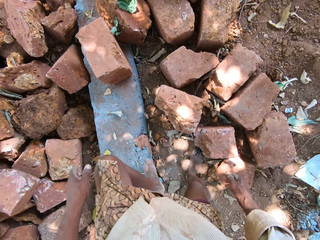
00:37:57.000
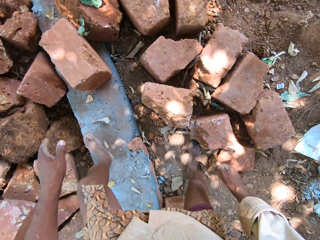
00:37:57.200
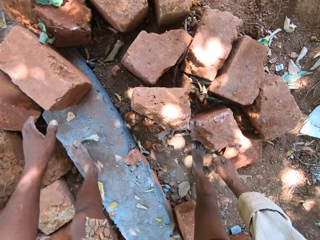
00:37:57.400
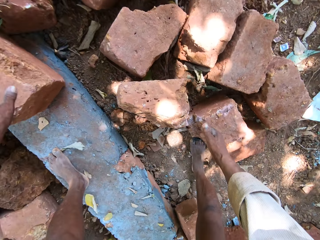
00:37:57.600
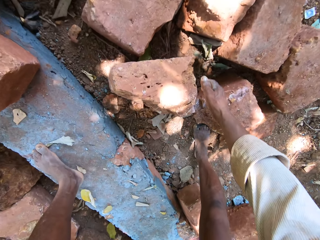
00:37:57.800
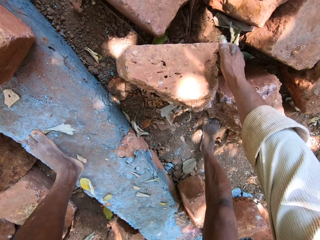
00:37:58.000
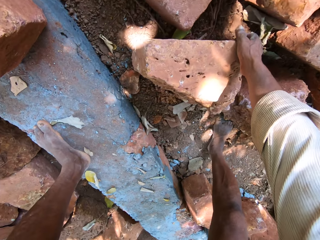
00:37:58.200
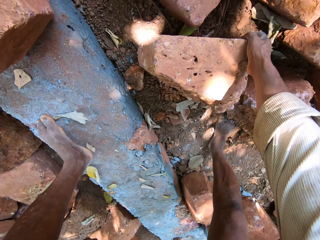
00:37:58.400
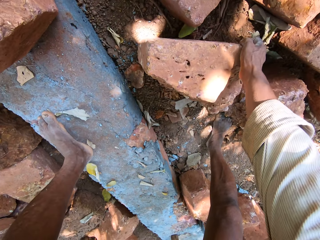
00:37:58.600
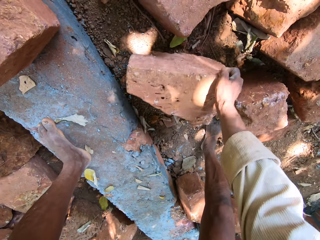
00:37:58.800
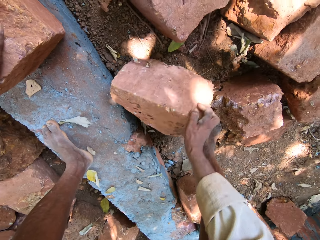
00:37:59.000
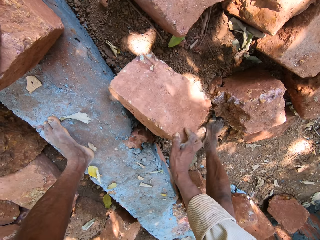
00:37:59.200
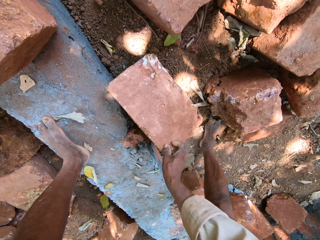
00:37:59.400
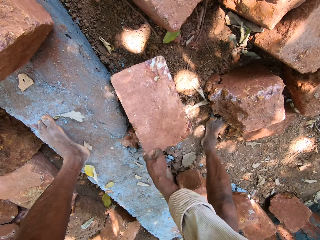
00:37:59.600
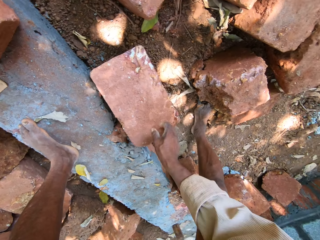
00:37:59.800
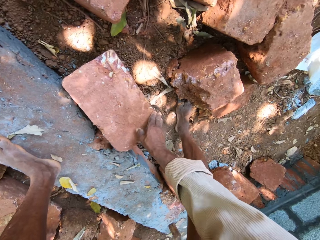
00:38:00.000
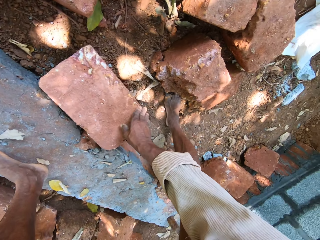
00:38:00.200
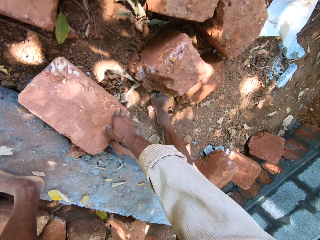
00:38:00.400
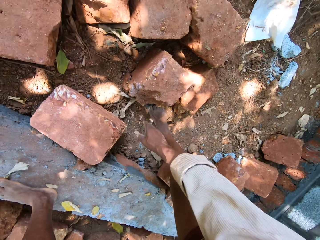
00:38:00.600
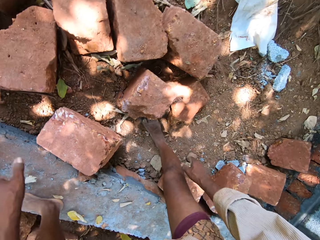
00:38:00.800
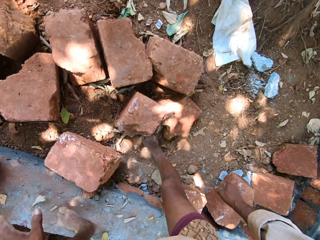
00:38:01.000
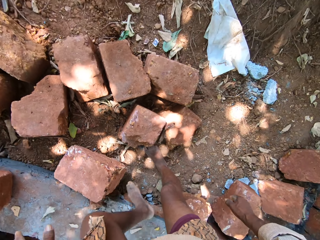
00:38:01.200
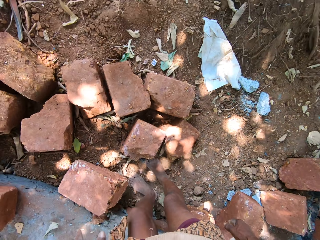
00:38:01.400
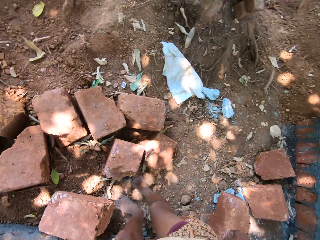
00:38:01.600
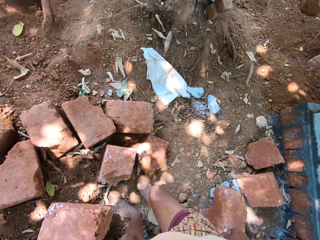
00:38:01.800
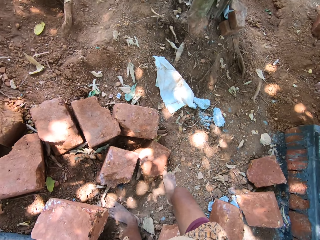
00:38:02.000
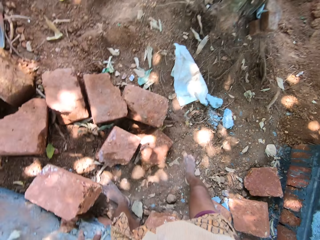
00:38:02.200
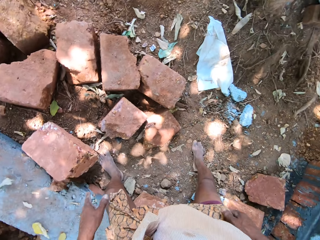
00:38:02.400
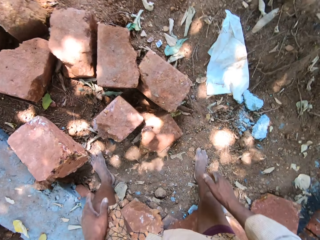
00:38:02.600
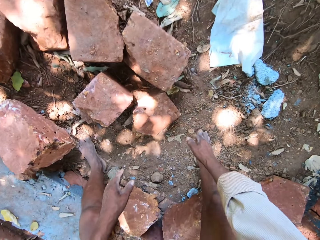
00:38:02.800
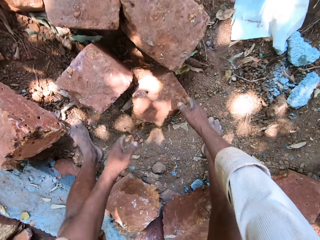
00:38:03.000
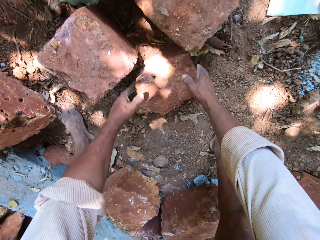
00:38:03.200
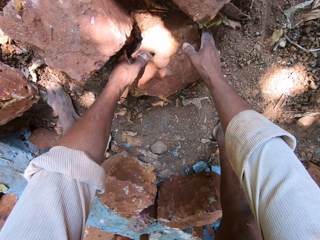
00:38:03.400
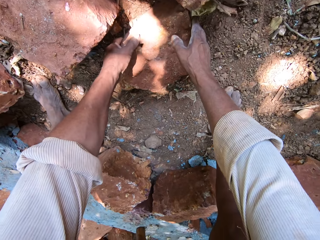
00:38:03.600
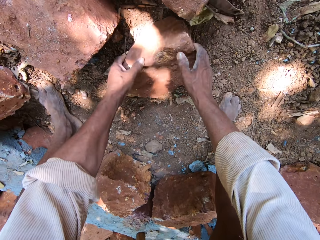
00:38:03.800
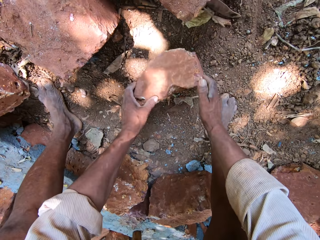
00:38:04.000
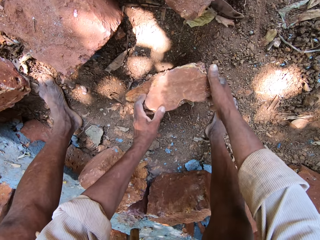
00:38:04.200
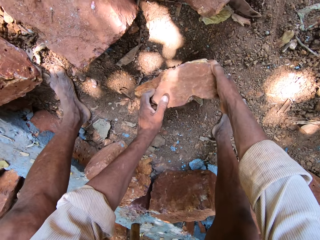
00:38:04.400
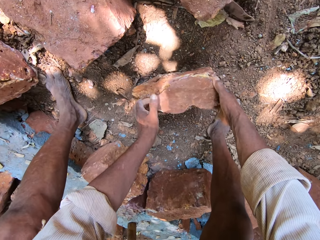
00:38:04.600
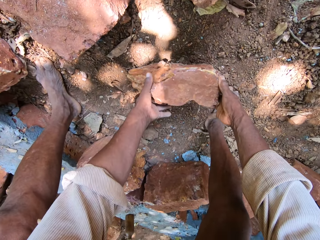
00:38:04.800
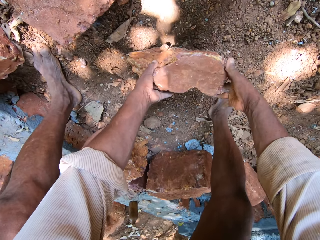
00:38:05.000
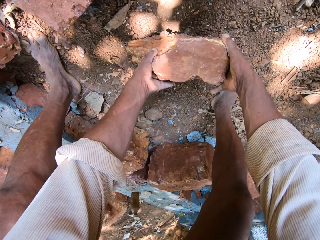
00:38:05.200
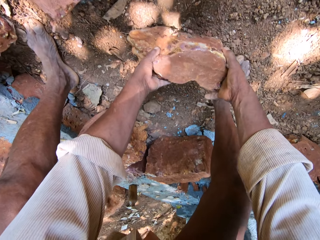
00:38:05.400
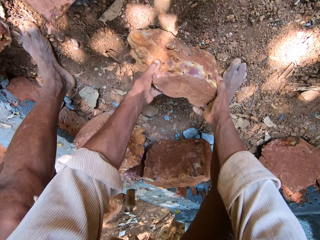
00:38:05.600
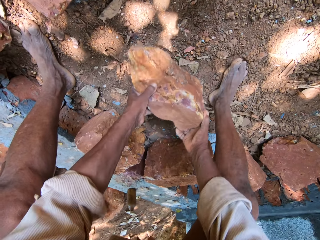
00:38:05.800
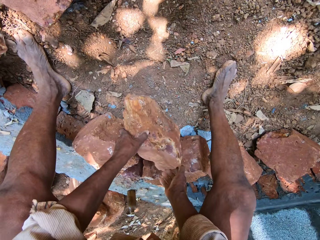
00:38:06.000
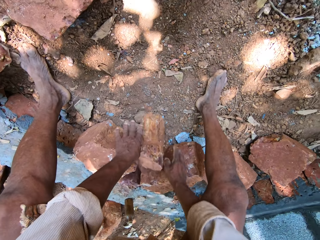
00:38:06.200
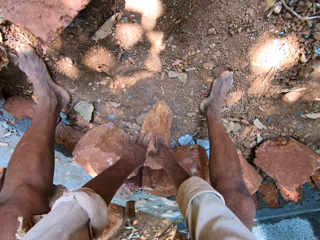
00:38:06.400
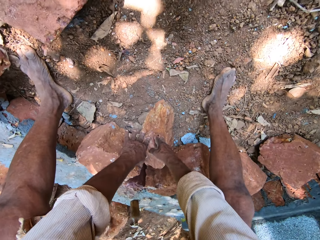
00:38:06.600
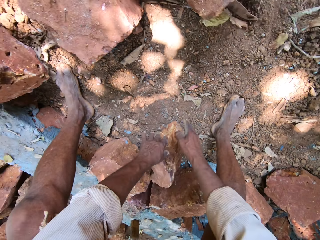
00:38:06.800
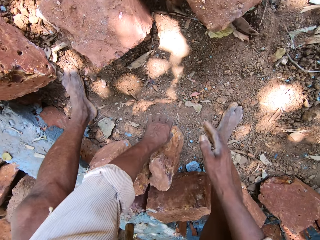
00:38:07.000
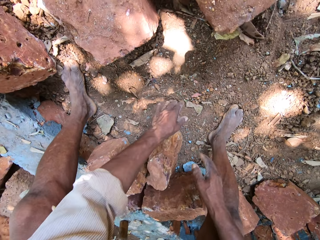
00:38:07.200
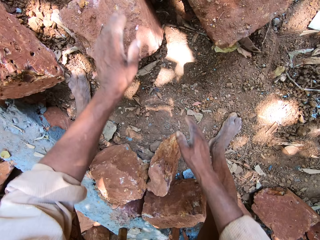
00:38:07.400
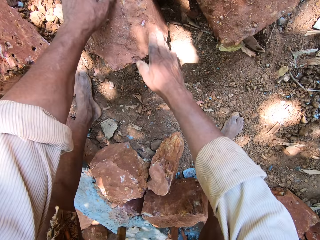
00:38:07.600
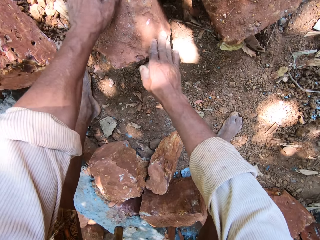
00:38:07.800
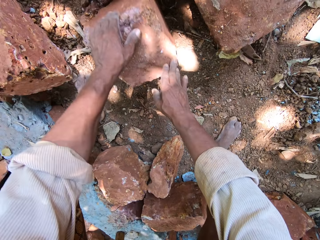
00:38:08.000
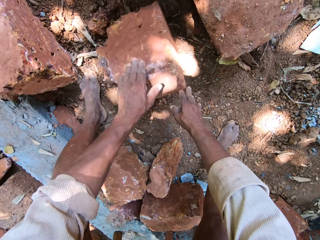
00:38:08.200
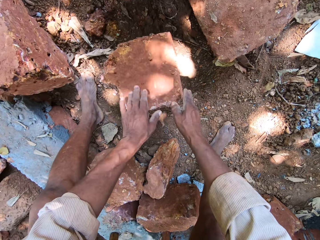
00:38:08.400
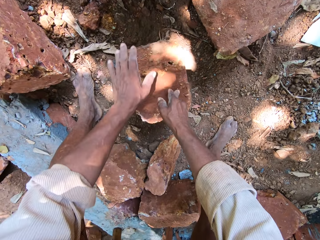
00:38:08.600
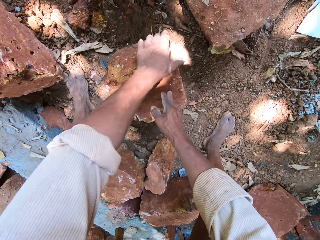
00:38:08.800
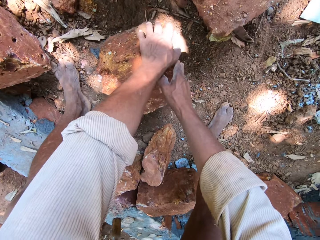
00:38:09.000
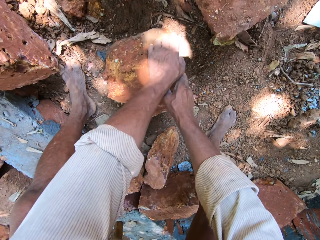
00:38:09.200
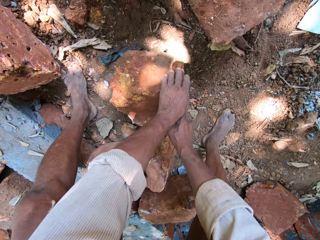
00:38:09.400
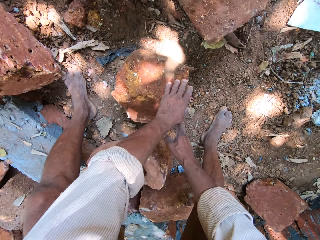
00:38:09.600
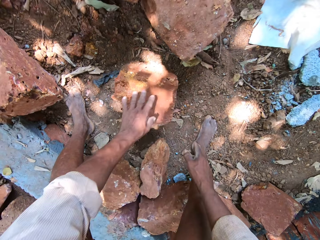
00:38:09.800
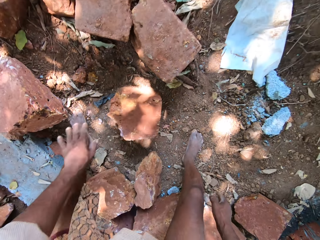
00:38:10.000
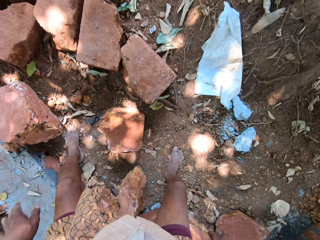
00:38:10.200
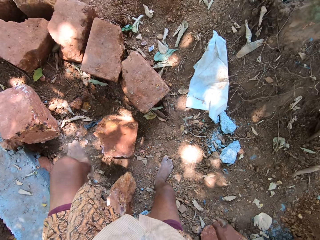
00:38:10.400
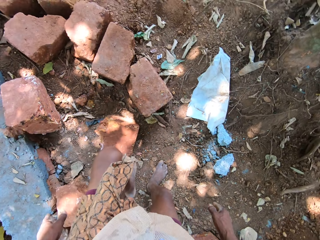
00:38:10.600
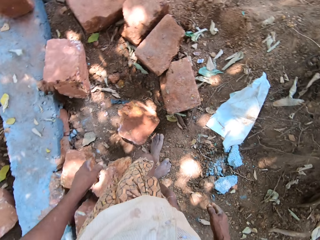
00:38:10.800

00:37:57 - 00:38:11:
The camera wearer touches a brick on a pavement with his left hand. He moves the brick on the ground with his right hand. He holds the bricks, turns the brick, removes his hands, and moves. He moves the brick on the ground with both hands. He picks the brick and drops the brick. He moves the brick on the ground with both hands. He turns the brick.

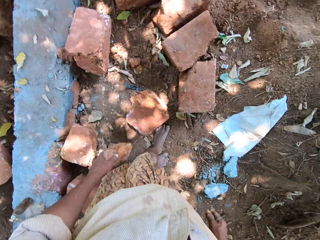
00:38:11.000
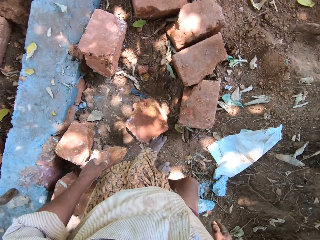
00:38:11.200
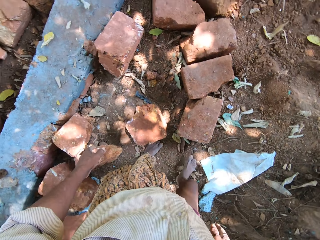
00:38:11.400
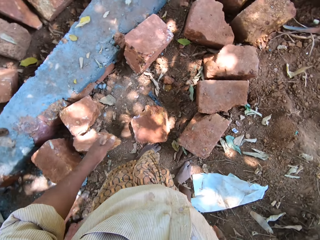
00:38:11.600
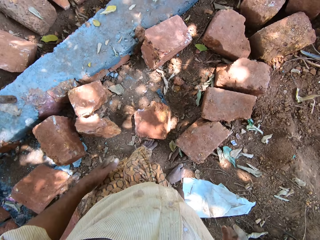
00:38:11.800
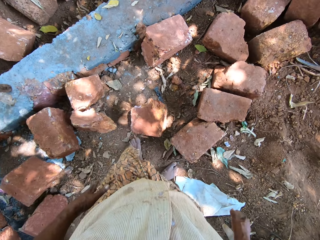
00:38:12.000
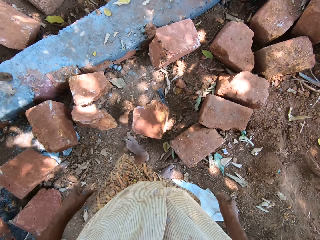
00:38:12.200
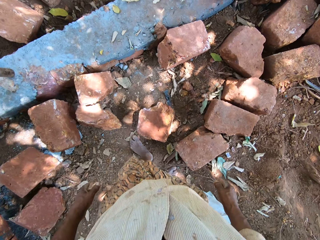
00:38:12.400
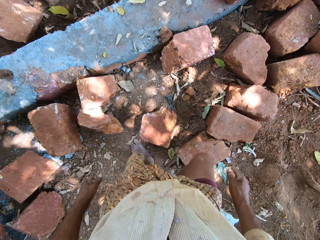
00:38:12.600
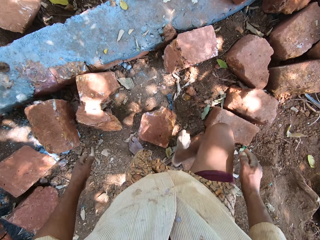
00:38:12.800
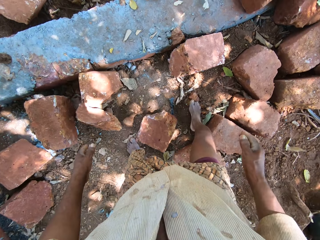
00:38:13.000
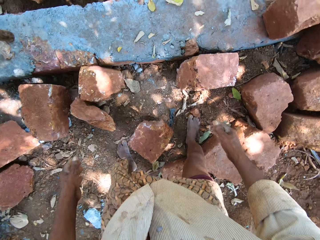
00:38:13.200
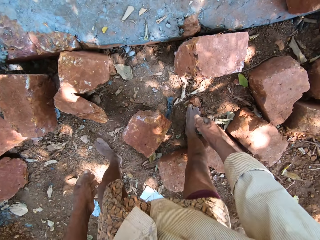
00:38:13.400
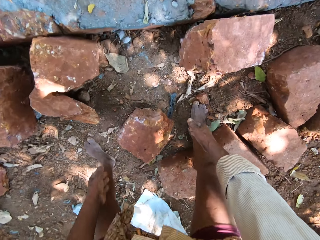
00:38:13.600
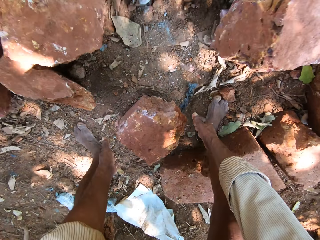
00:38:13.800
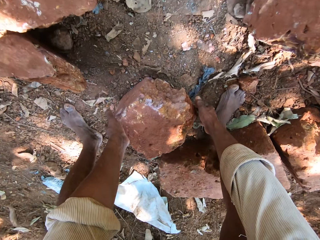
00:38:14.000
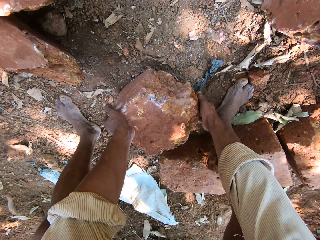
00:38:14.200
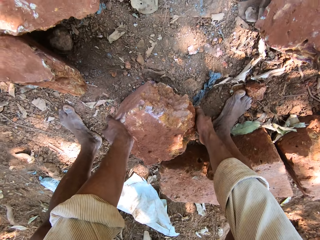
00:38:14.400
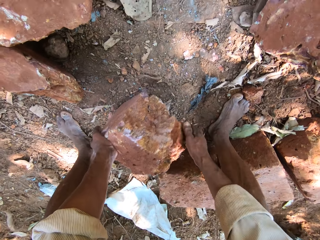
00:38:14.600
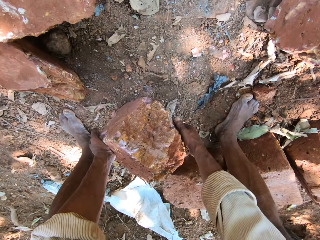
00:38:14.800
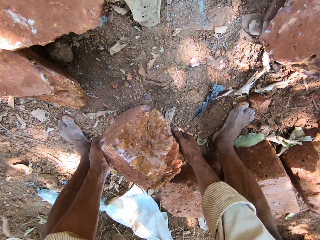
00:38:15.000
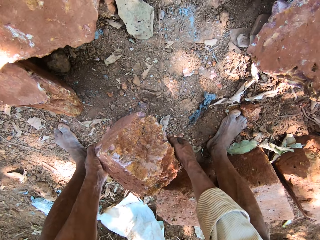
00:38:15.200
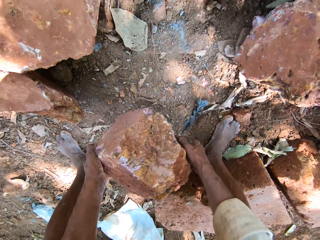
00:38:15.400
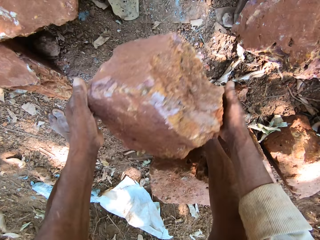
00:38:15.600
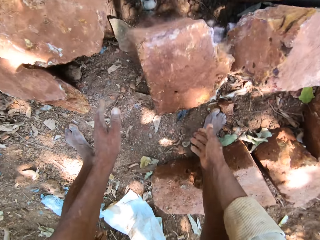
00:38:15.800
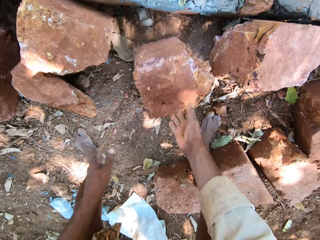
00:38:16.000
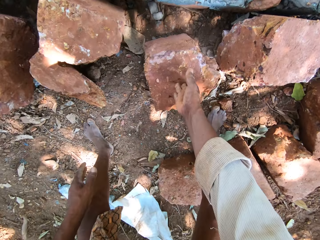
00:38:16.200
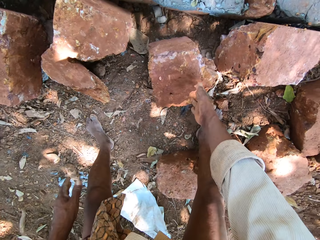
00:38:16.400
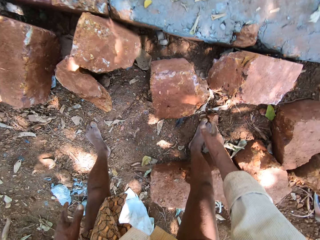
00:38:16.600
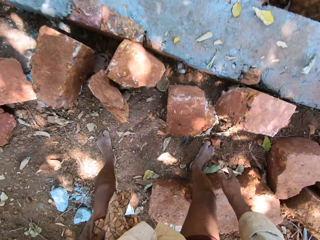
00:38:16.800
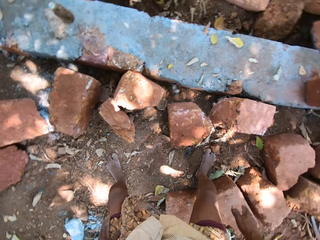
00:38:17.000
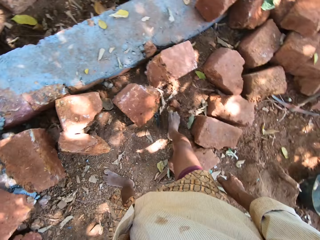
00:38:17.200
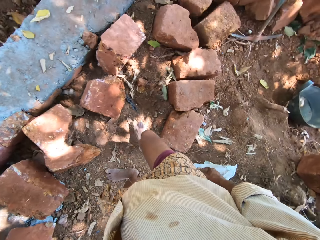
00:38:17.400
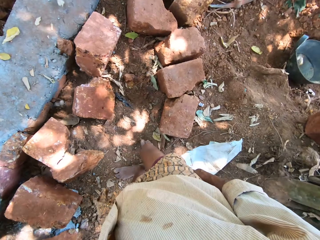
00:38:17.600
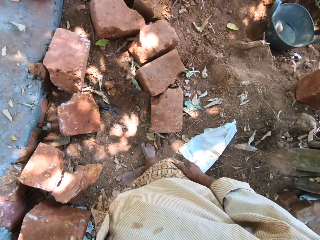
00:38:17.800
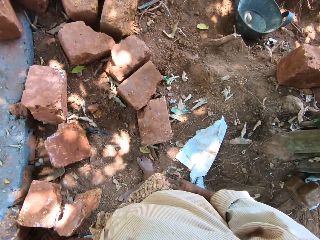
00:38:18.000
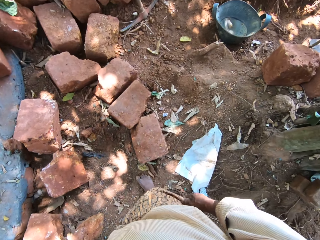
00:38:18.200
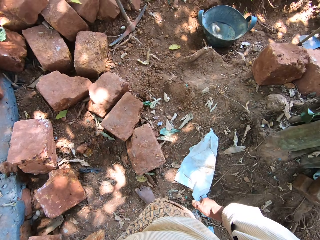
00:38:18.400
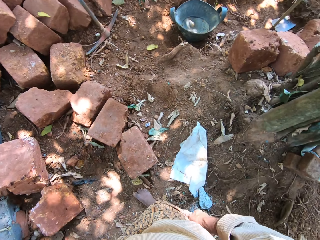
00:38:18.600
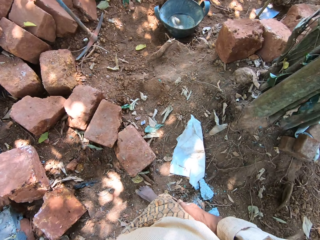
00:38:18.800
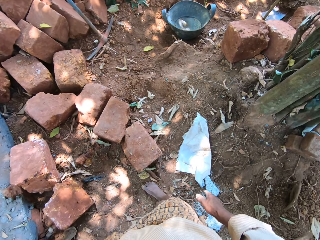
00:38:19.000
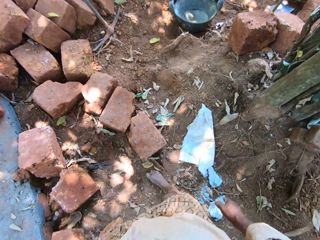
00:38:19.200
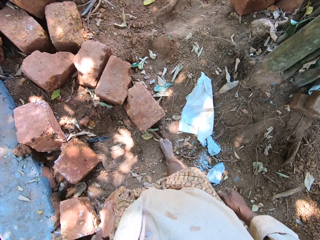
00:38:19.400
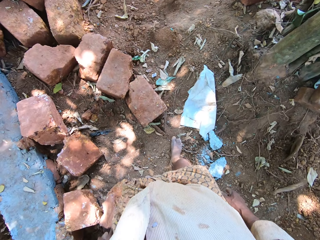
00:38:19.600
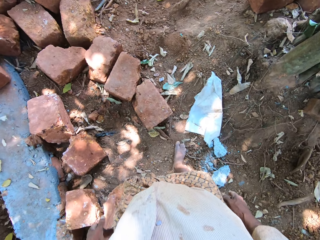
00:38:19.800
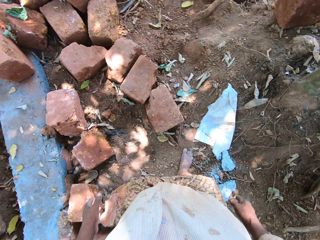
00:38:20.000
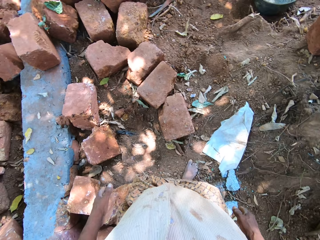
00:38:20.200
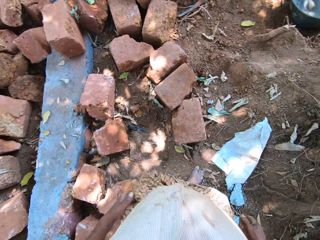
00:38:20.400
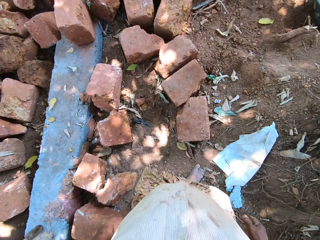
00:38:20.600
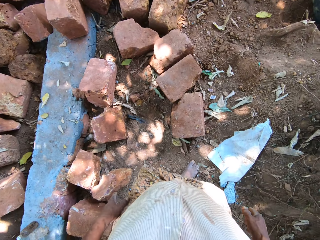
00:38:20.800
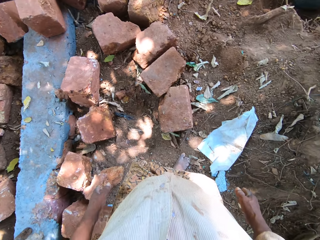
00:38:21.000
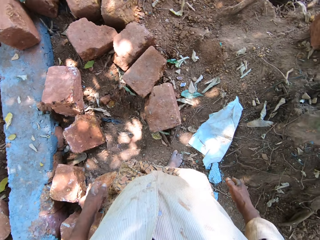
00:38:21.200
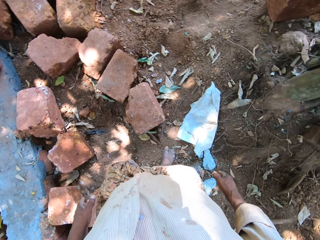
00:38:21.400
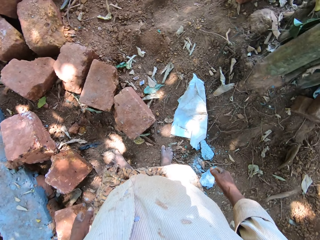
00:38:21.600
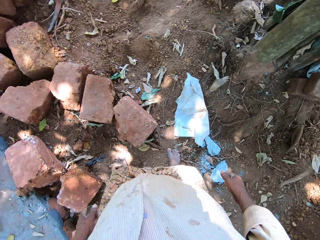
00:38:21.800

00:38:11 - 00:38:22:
The camera wearer walks and turns. He picks the brick from the ground with both hands. He drops the brick on the ground with both hands. He moves.
